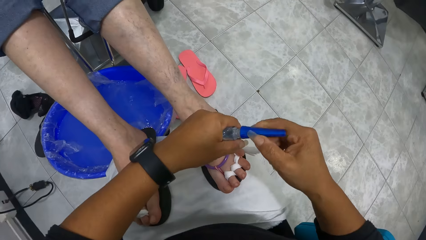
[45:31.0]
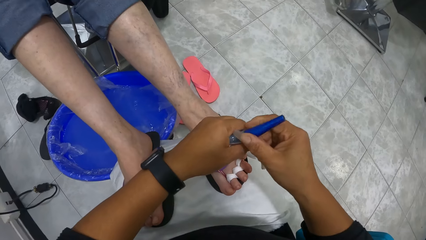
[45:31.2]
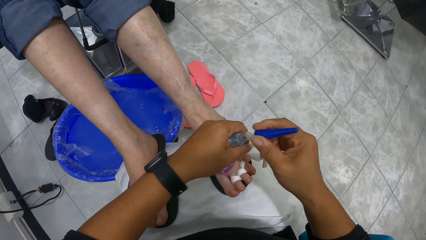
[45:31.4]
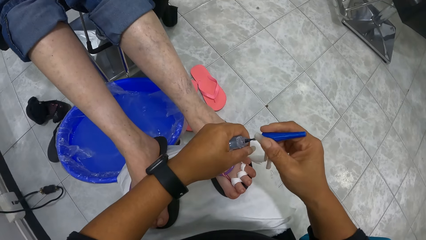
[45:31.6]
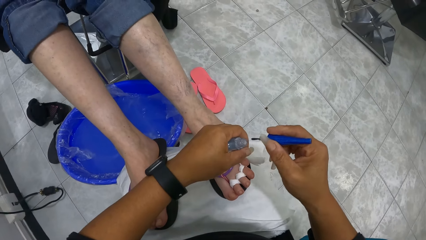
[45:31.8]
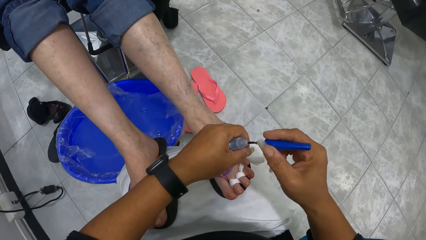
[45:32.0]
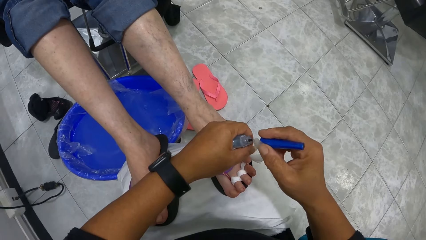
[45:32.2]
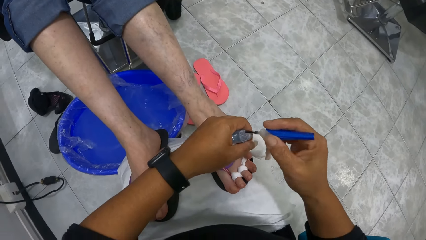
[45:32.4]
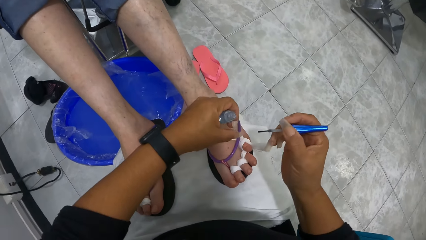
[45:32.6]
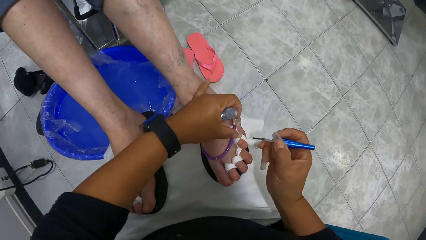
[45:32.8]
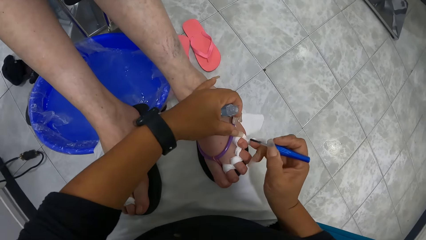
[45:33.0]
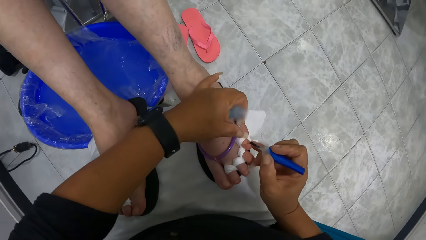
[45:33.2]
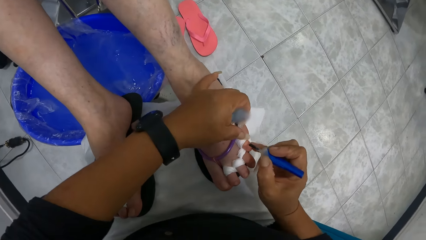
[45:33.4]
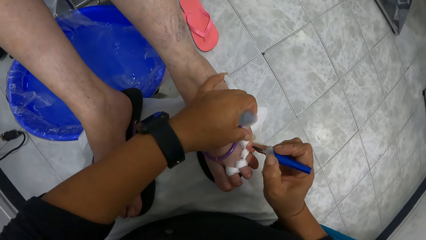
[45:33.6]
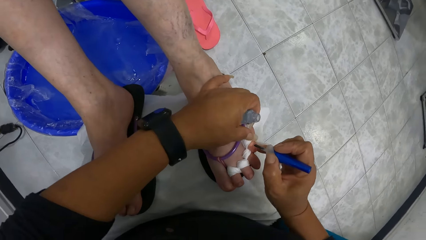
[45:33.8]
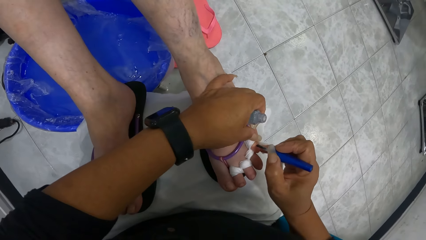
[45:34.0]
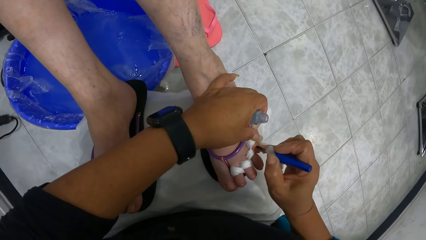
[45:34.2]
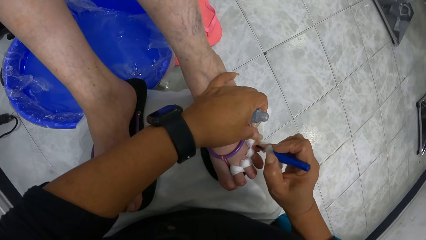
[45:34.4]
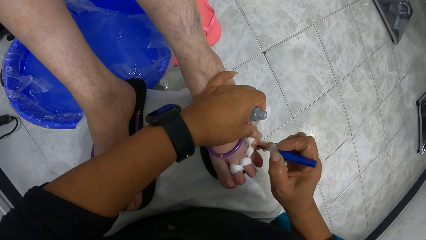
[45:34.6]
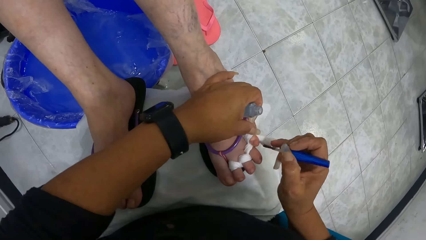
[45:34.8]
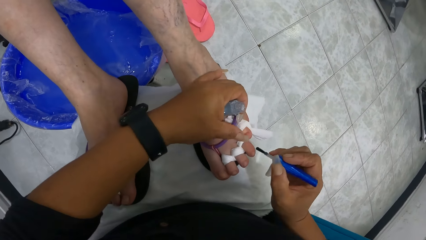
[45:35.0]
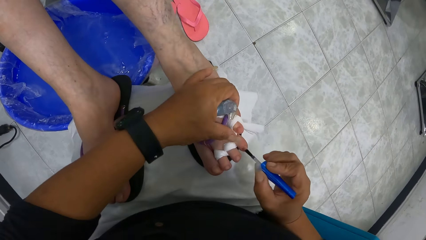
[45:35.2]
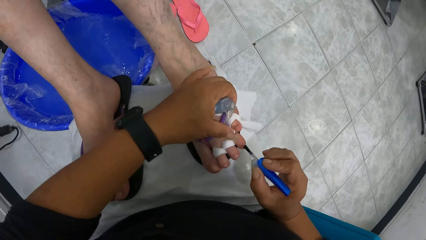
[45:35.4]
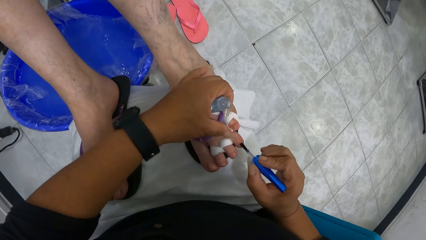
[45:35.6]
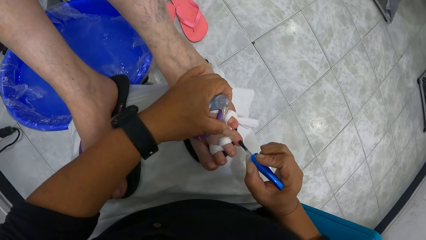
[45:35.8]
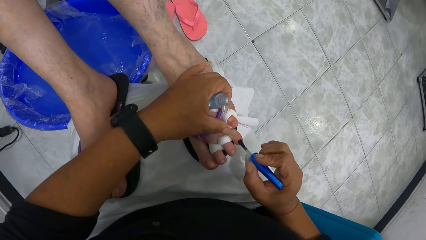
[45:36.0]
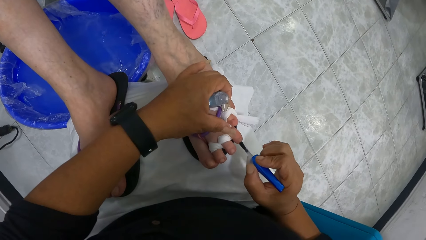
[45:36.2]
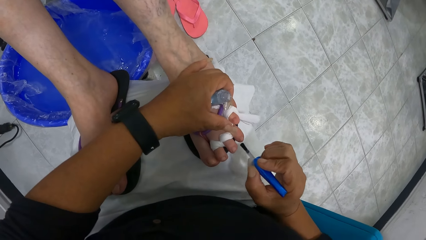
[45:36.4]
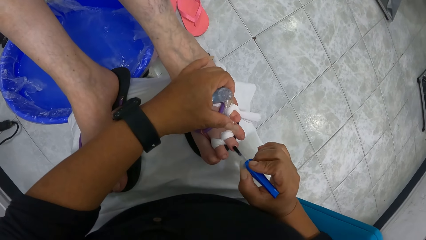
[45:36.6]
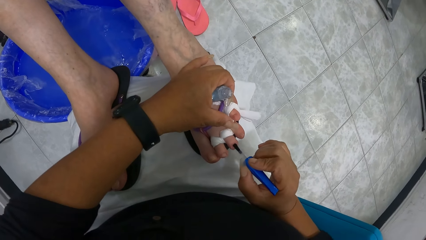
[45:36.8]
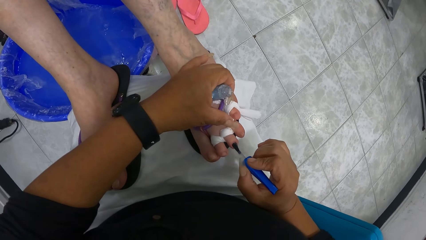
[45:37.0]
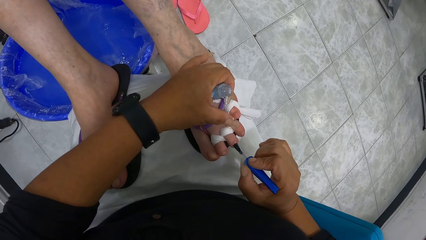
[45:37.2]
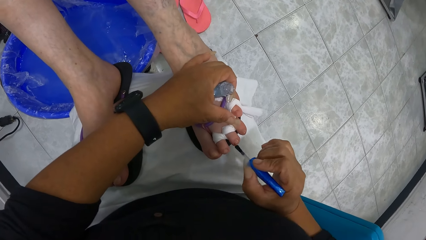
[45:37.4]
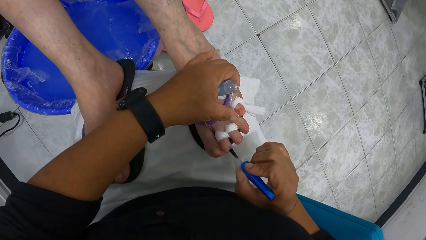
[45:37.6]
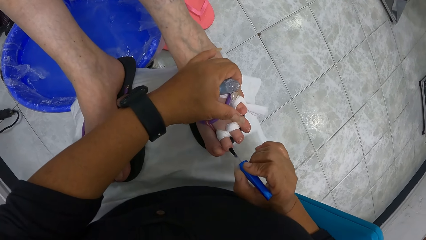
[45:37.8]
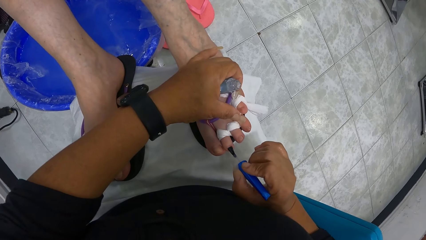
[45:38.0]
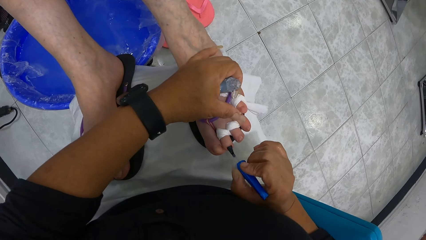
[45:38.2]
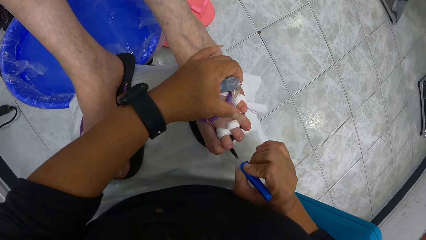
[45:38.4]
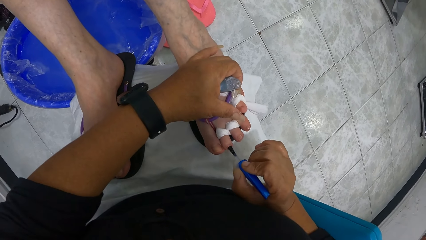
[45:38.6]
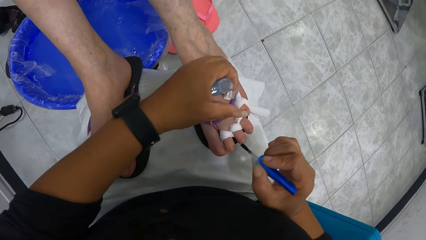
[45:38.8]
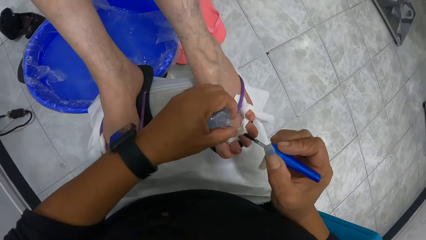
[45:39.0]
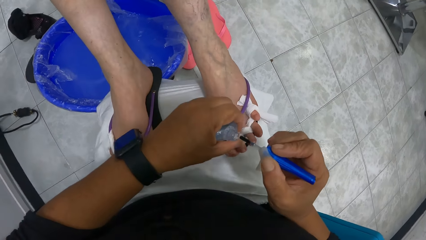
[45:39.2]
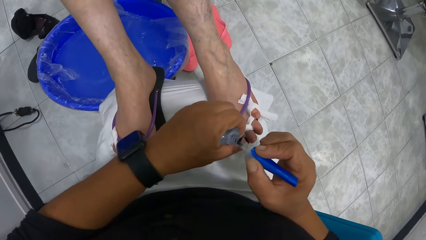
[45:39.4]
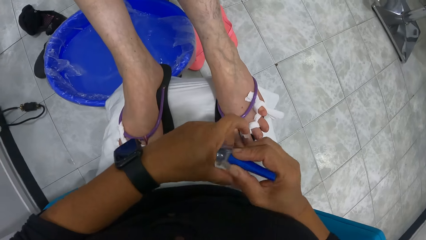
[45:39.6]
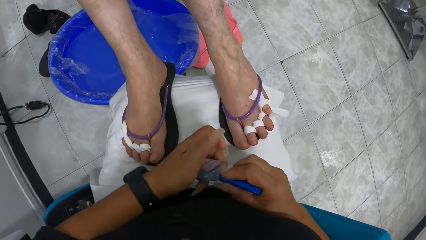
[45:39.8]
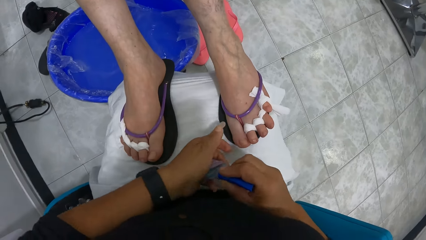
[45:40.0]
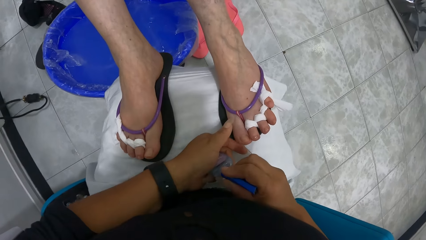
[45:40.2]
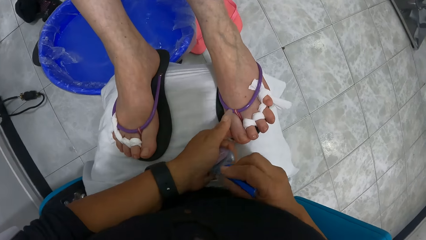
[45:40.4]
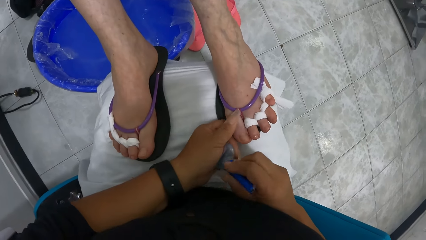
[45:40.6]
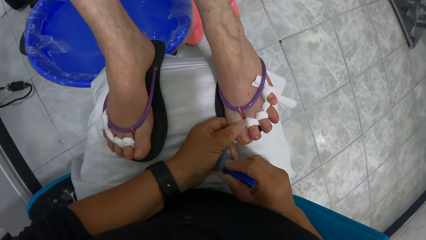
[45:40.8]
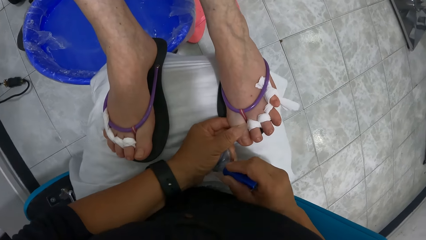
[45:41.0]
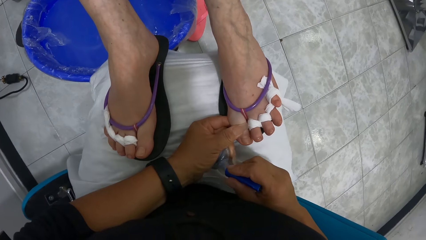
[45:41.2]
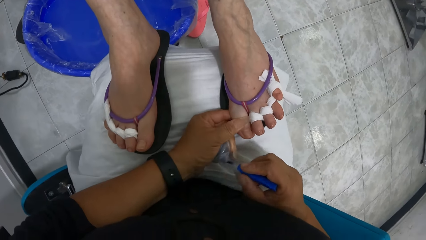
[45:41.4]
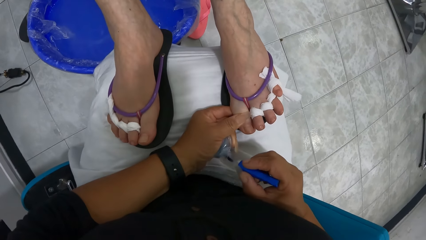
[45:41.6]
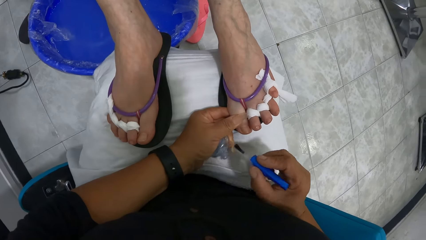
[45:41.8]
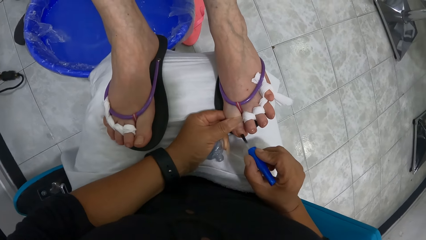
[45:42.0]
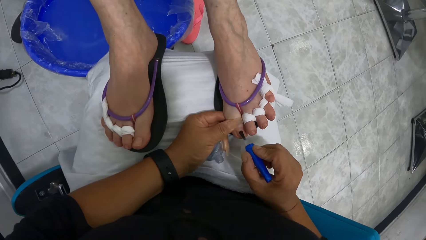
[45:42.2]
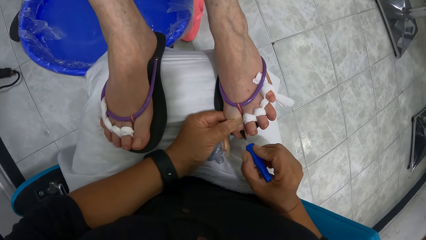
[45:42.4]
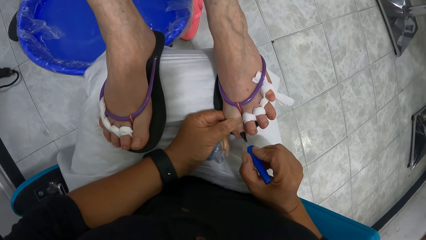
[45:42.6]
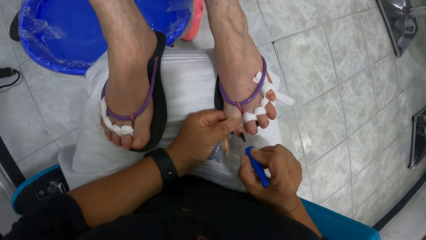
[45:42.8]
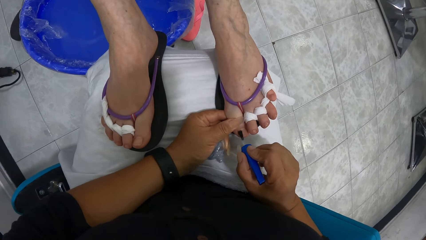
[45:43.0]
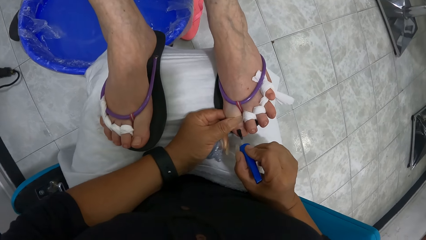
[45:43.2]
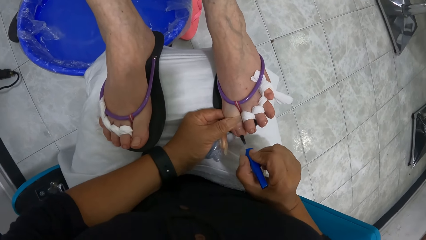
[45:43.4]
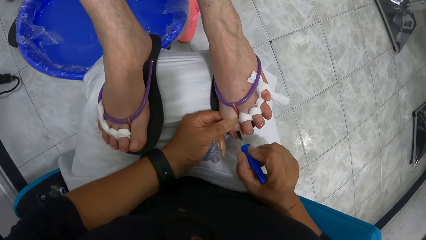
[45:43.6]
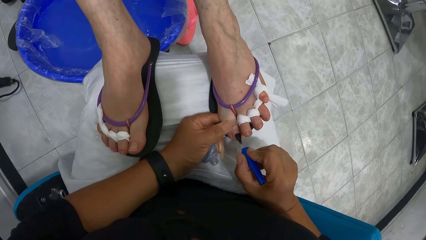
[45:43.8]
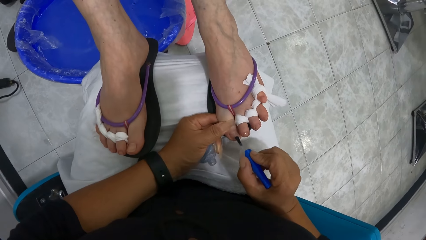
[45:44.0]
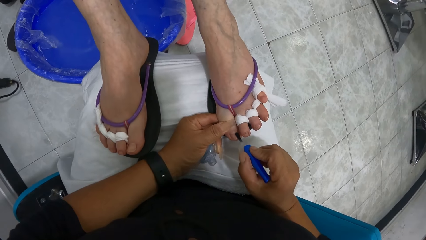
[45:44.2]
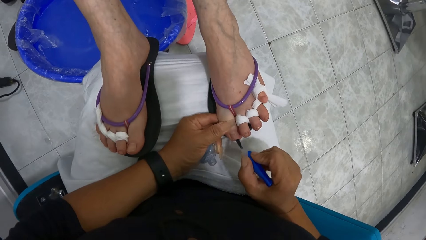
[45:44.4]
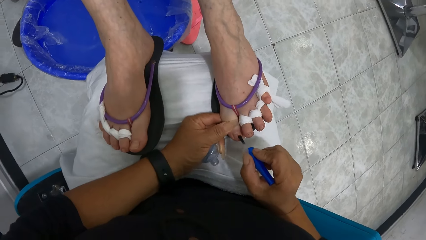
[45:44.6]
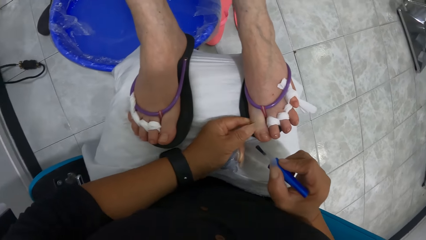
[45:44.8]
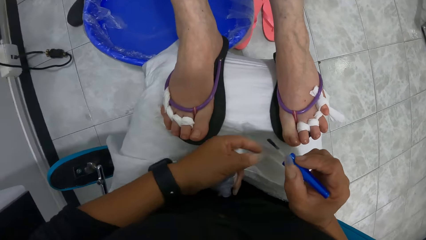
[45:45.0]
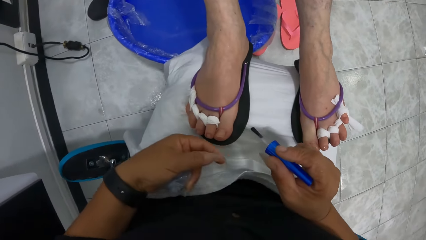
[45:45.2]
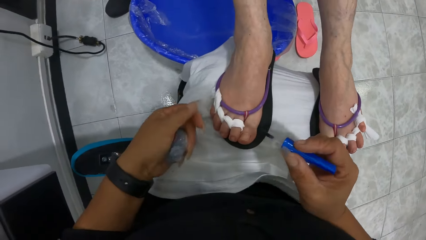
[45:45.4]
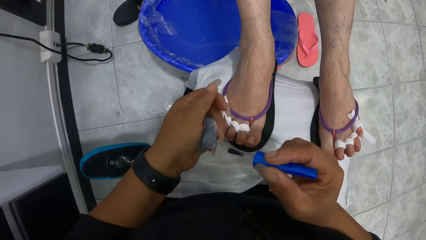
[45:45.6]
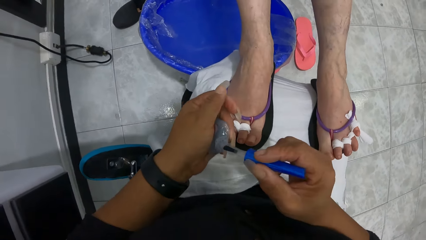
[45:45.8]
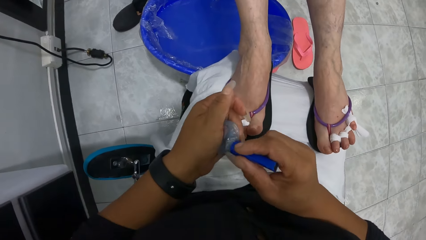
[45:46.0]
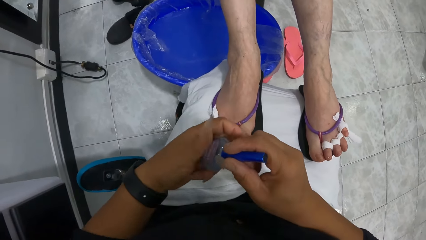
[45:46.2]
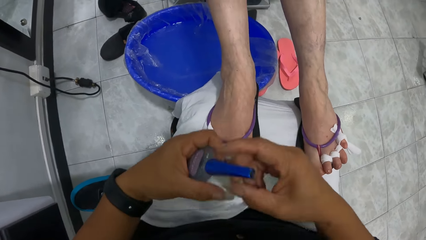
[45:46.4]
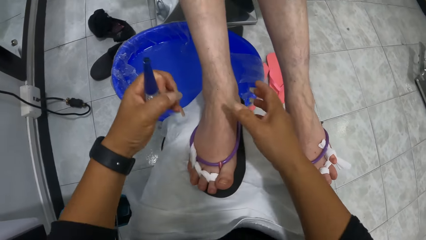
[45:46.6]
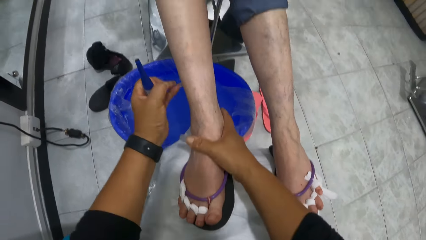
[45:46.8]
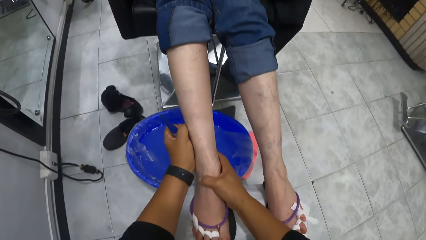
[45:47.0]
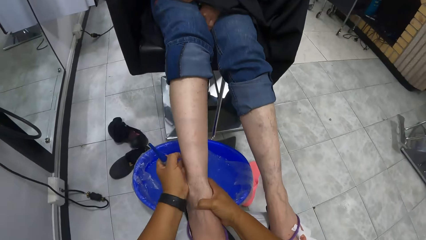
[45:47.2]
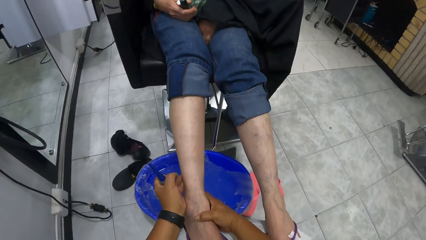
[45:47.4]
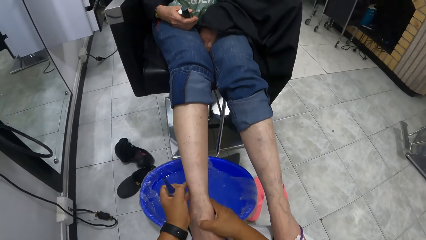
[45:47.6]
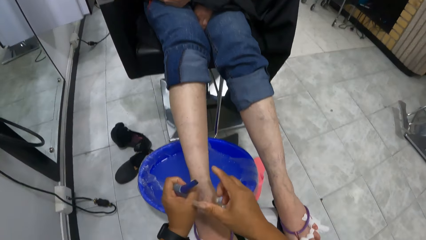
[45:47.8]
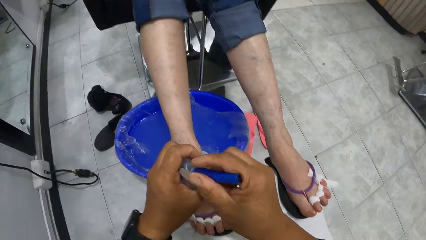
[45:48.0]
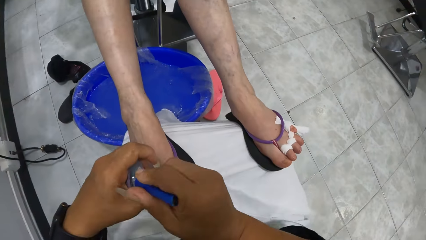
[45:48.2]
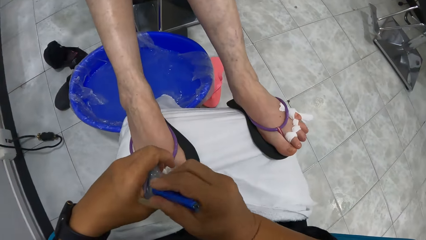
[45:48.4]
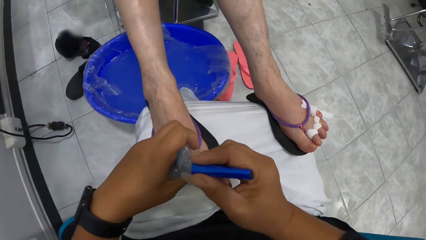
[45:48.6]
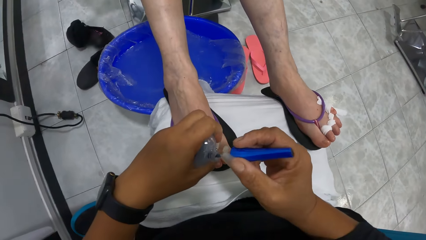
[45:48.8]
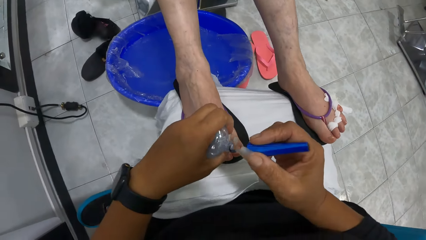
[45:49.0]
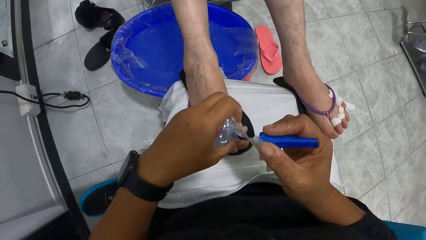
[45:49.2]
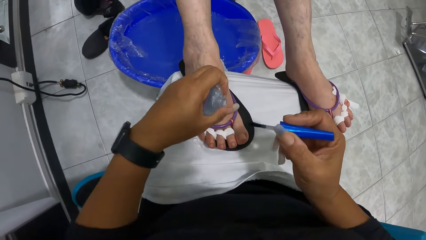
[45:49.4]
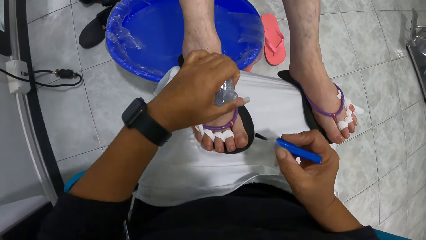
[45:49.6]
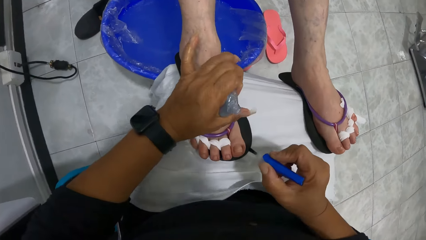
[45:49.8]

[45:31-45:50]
The camera wearer takes a nail polish brush from the bottle of nail polish in her left hand with her right hand. She paints the woman's toes with the nail polish brush in her right hand. She dips the nail polish brush in her right hand into the bottle of nail polish in her left hand. She places her left hand on the woman's toe. She paints the woman's left toe with the nail polish brush in her right hand. She dips the nail polish brush in her right hand into the bottle of nail polish in her left hand. She places the woman's right leg on the towel with both hands. She places her right hand on the bottle of nail polish in her left hand. She opens the bottle of nail polish in her left hand with her right hand. She takes the nail polish brush from the bottle of nail polish in her left hand with her right hand.
